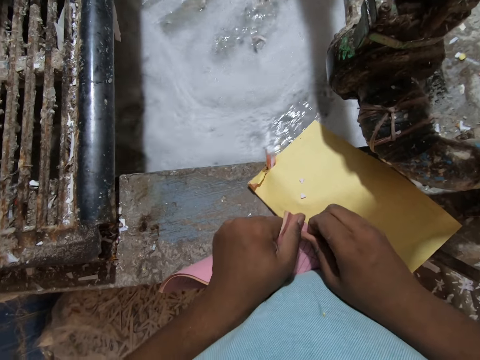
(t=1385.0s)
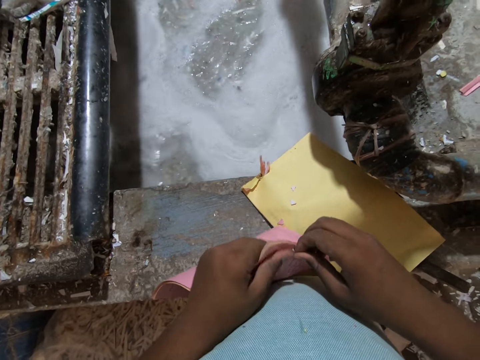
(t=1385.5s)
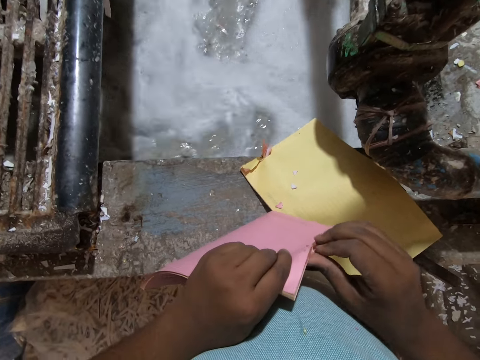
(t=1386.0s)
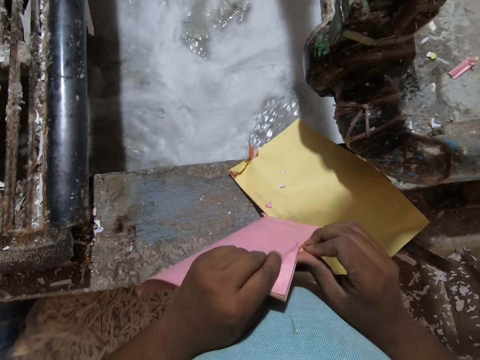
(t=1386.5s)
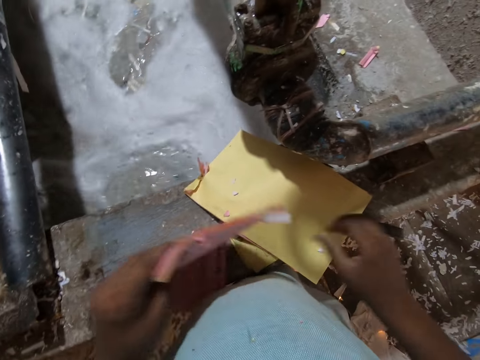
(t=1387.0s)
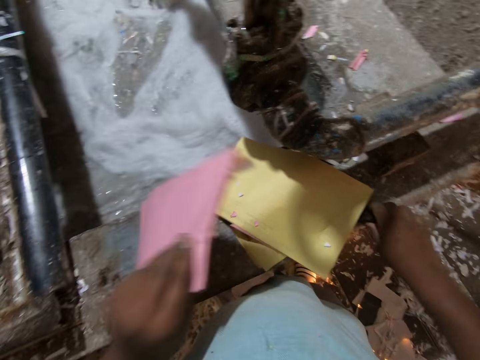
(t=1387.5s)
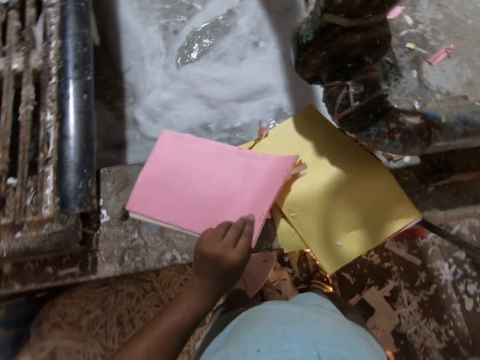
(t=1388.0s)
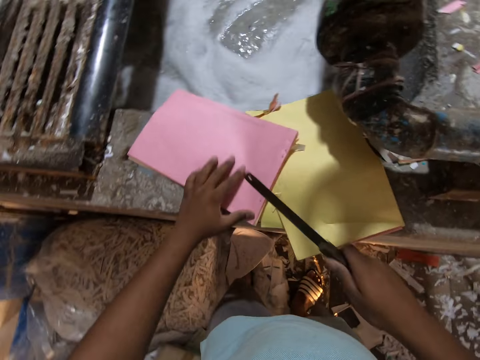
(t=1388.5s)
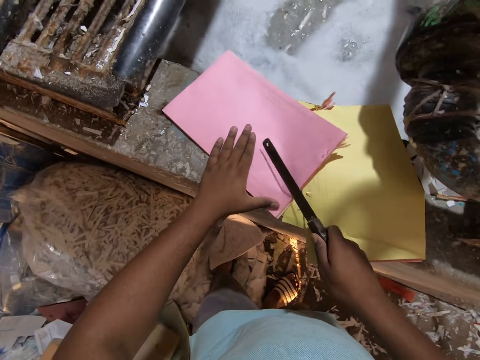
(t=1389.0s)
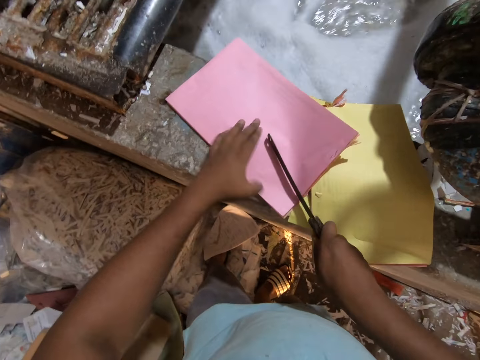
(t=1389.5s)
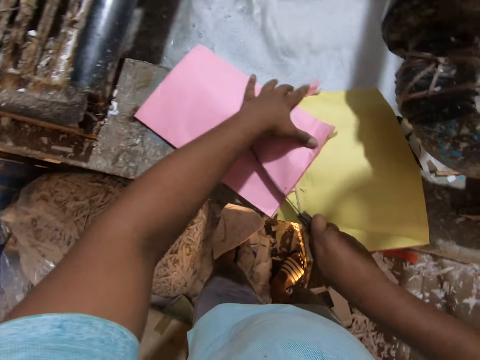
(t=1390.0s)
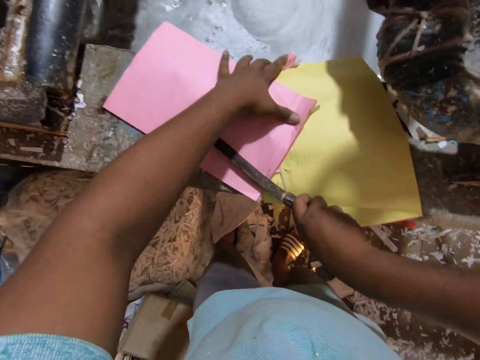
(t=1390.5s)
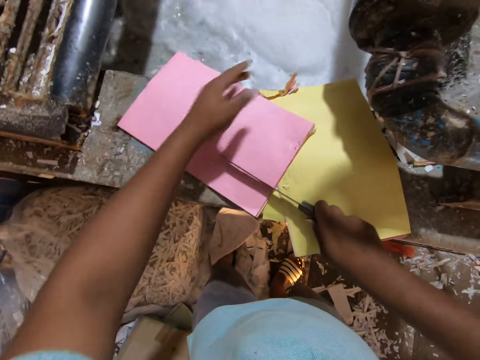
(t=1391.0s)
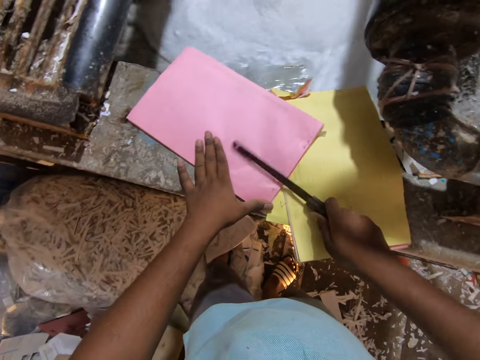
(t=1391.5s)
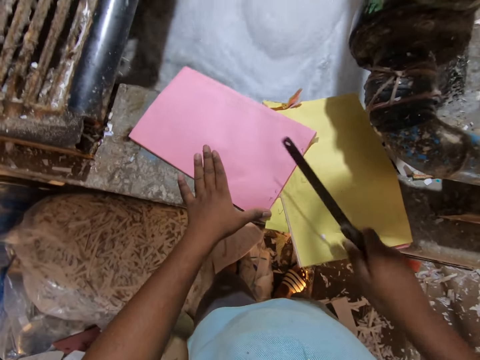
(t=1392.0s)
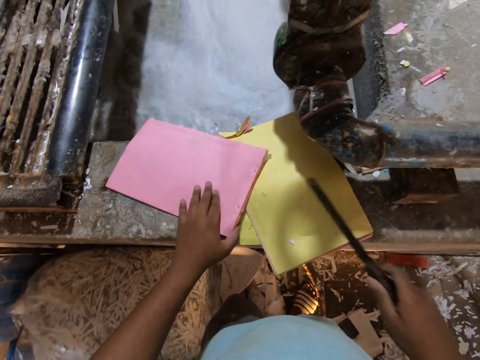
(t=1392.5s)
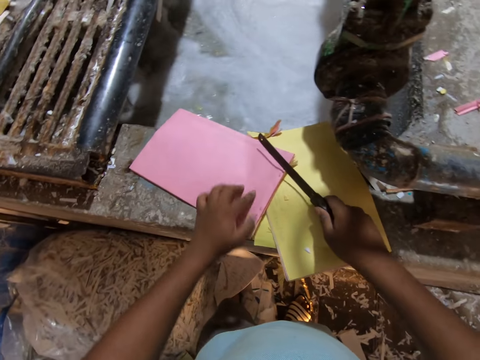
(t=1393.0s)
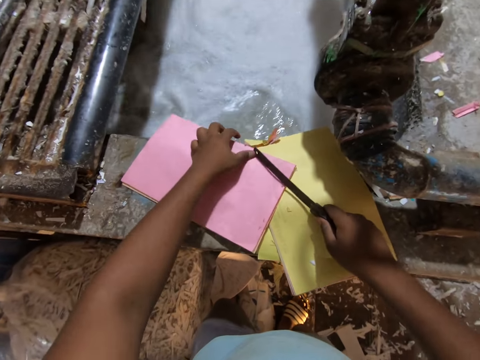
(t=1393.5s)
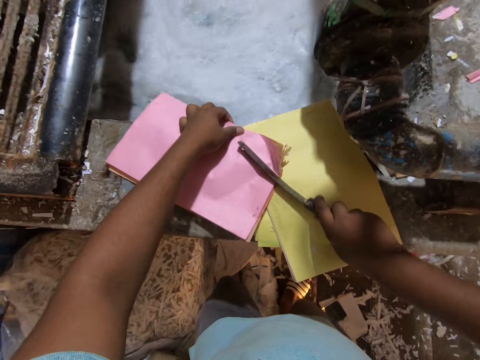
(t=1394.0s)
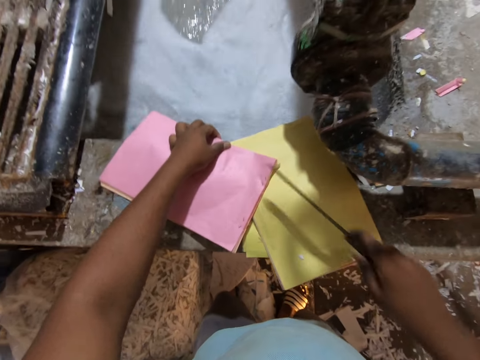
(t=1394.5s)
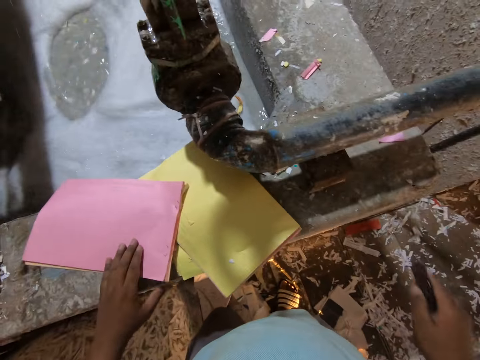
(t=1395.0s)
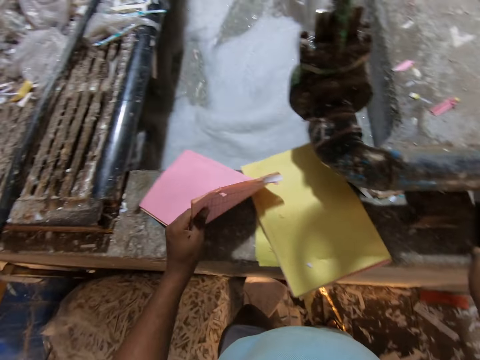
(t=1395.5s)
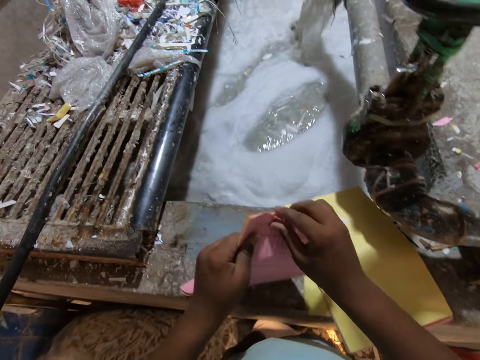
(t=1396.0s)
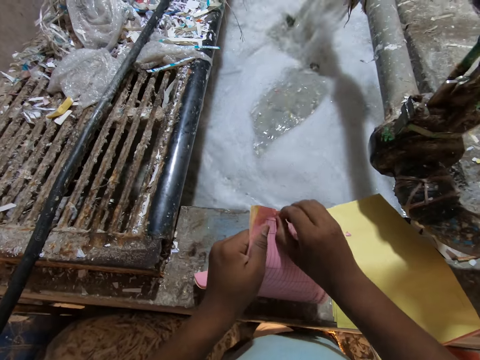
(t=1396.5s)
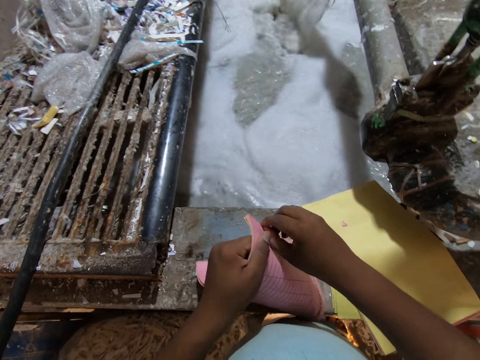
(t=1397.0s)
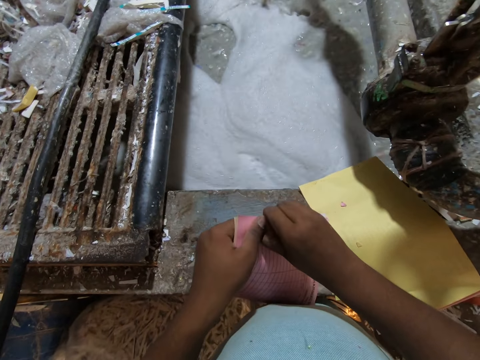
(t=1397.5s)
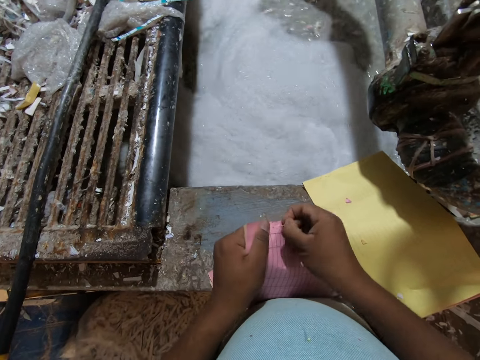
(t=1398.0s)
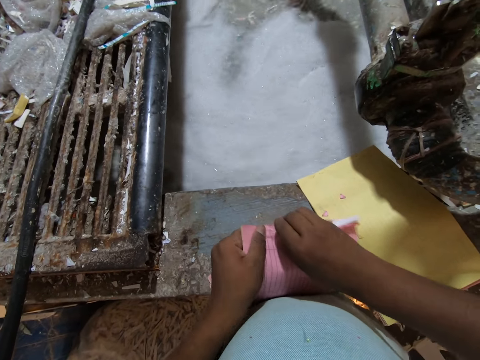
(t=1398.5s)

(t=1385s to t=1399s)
The camera wearer picks a file with his right hand from the concrete block. He drops the book in his left hand on the concrete block. He places his left hand on the book on the concrete block. He peels pins from the book with the file in his right hand. He looks around. He removes the pin from the pages. He drops the file in his right hand on the concrete block. He picks the book from the concrete block with his left hand. He removes the pin from the book in his left hand with his right hand.

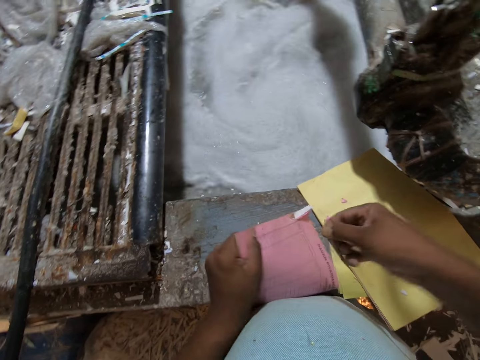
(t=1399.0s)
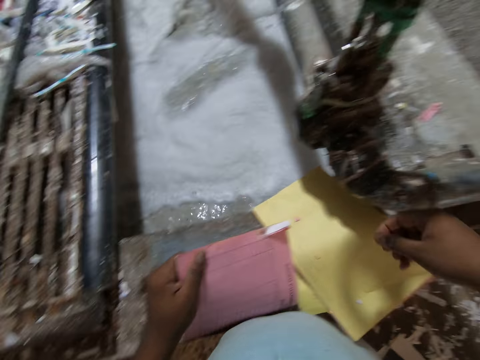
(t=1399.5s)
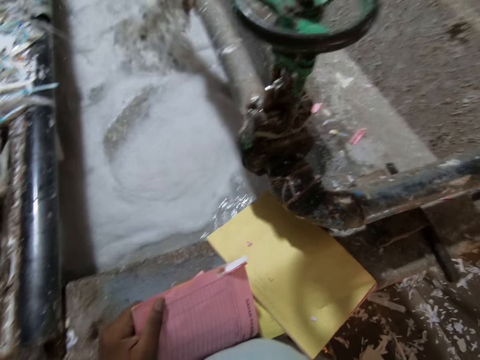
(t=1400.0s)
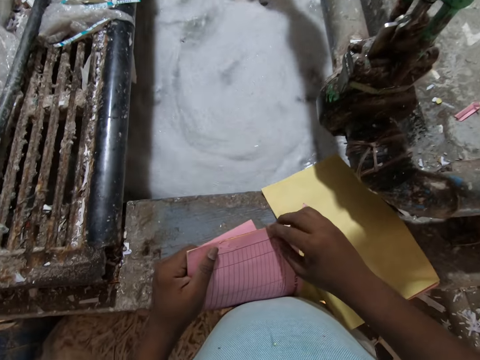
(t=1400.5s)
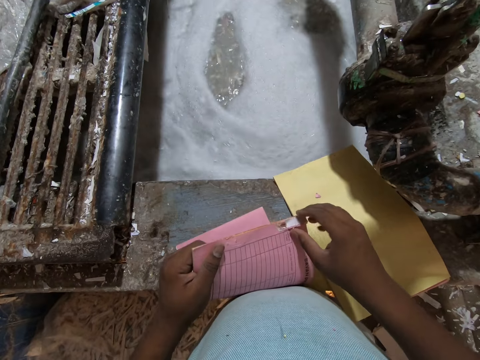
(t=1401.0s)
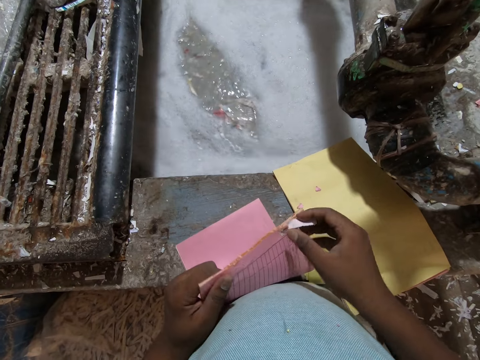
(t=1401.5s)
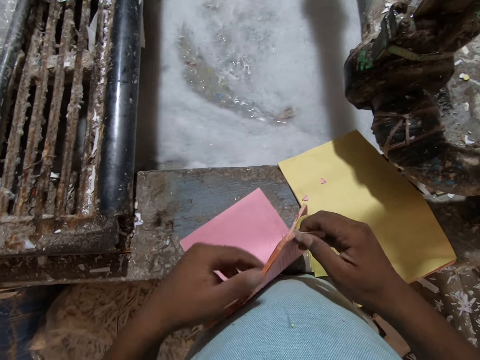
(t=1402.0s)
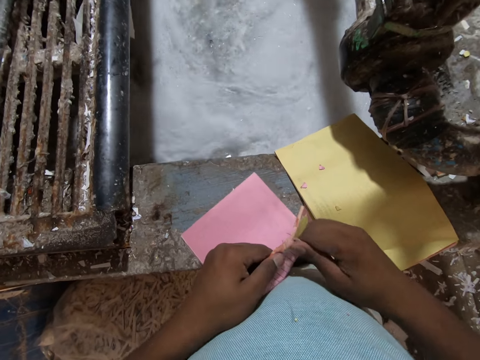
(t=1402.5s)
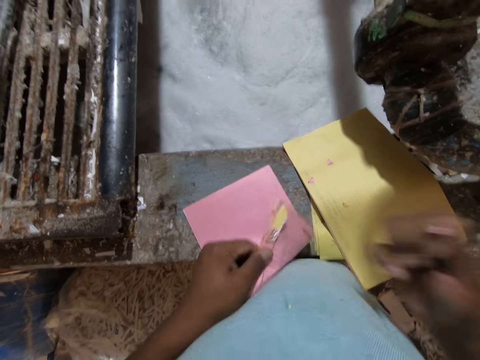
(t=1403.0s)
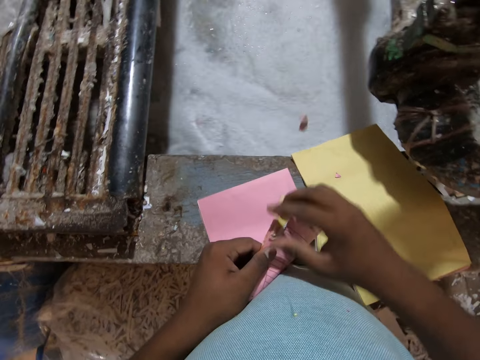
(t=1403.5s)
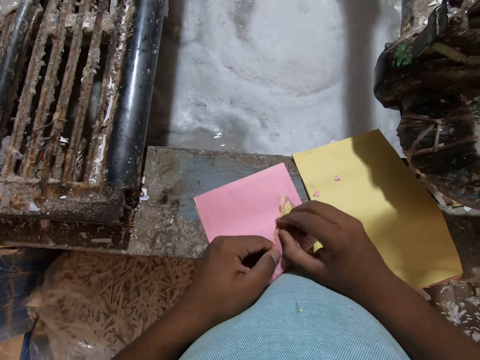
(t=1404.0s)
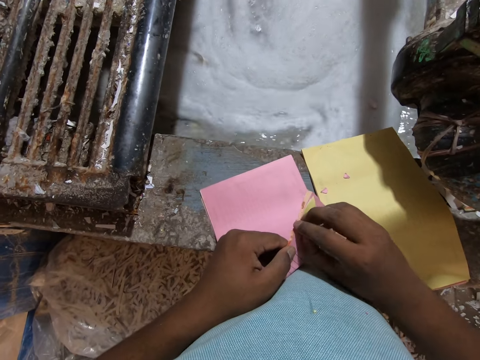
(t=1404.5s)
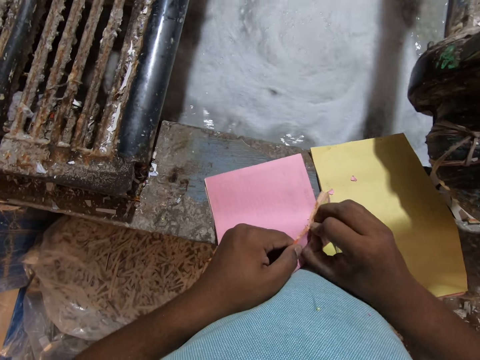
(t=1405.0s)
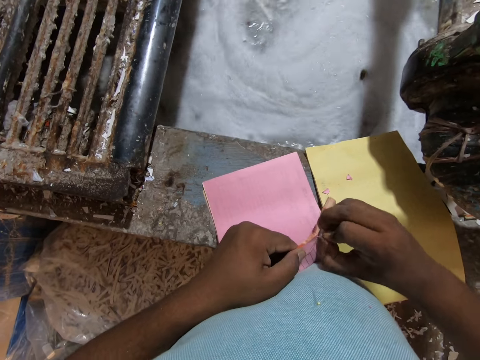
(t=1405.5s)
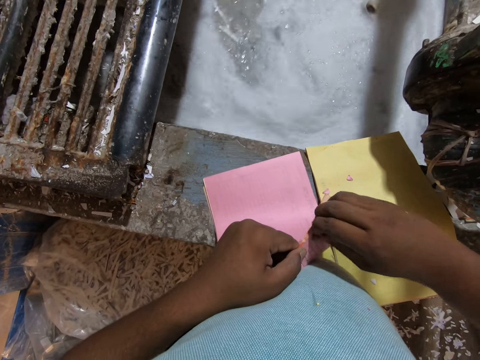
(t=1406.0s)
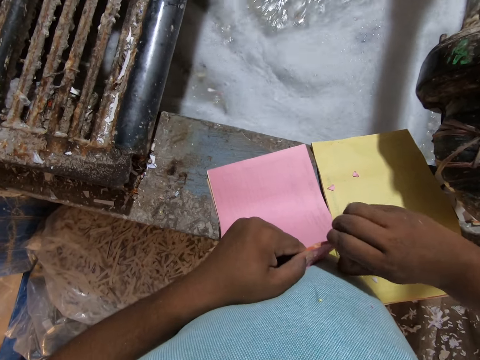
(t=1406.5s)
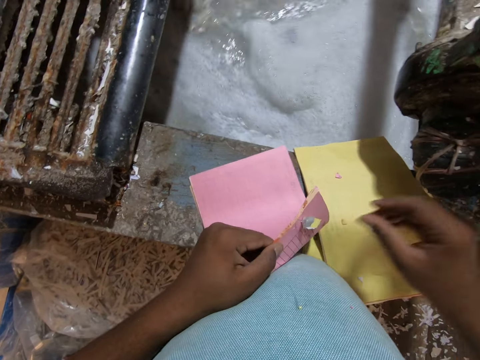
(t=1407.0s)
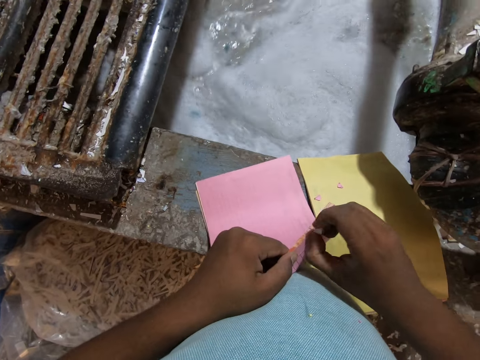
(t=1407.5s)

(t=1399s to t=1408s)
The camera wearer looks around. He throws the pin in his right hand on the ground. He tears pages from the book. He peels the book in his left hand with his right hand. He drops the piece of paper in his right hand into the mixture in the concrete block. He peels a piece of paper from the book in his left hand with his right hand. He removes the pin from the pages.

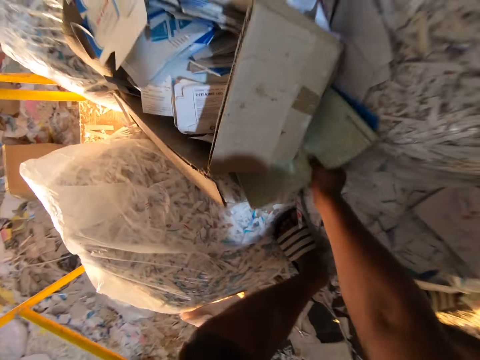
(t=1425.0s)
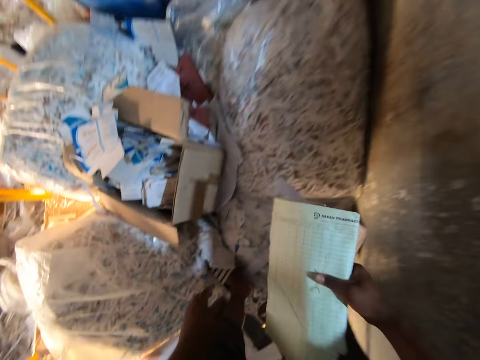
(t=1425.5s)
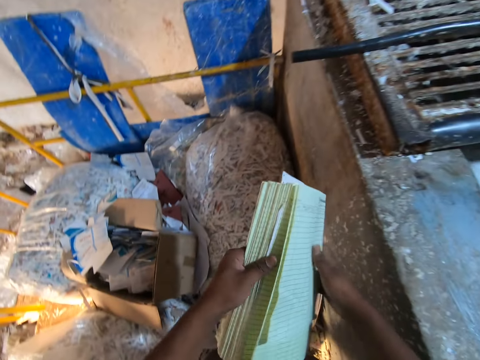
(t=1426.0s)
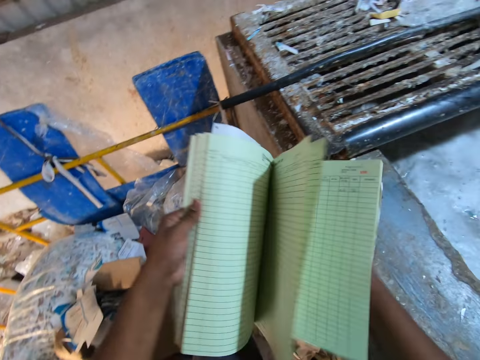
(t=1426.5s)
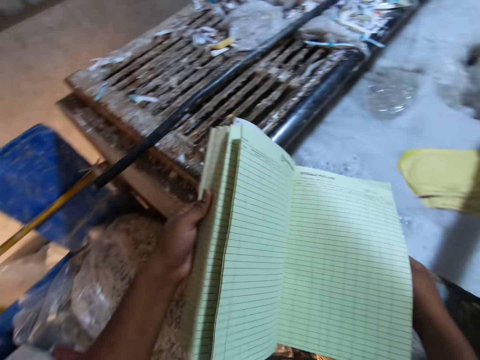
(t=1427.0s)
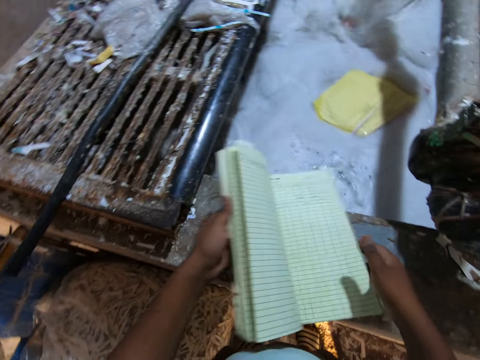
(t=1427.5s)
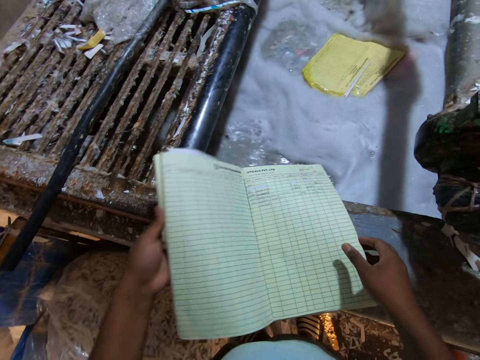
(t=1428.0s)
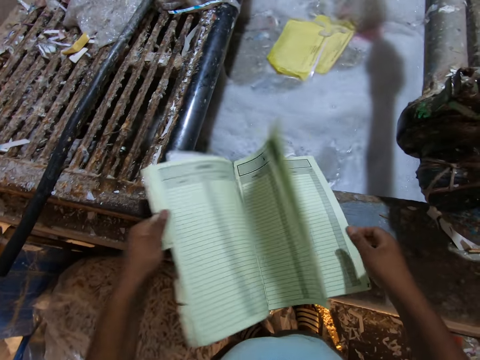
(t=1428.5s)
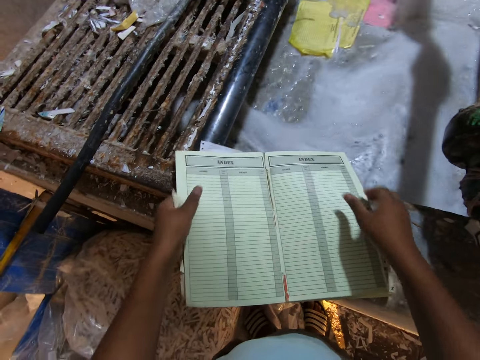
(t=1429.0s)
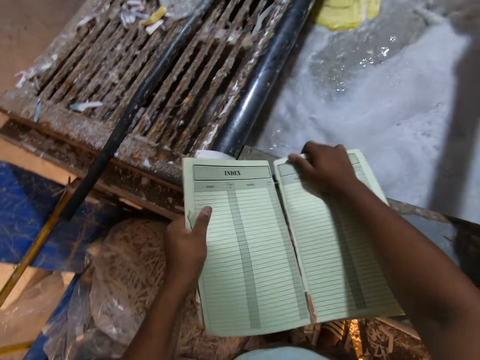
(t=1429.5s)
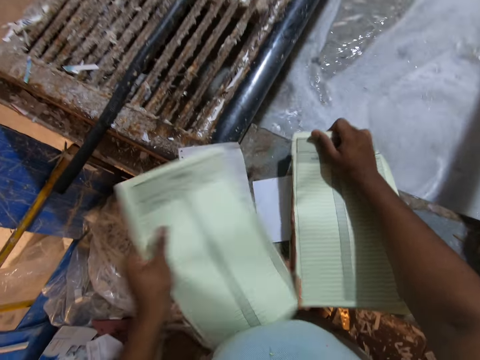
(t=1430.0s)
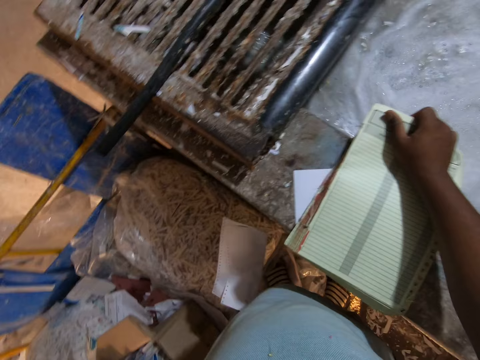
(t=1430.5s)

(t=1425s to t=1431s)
The camera wearer picks the book from the floor. He flips through the book in his right hand with his left hand. He removes his right hand from the book. He drops the book in his left hand on the concrete block. He holds the book with his right hand. He tears the book on the concrete block with both hands.
